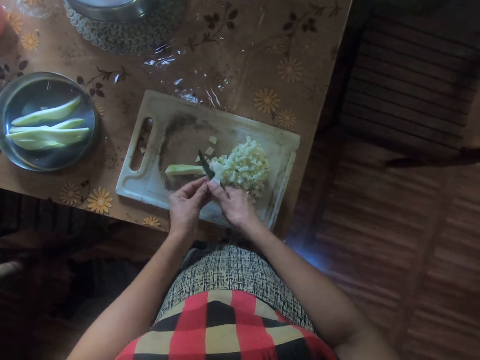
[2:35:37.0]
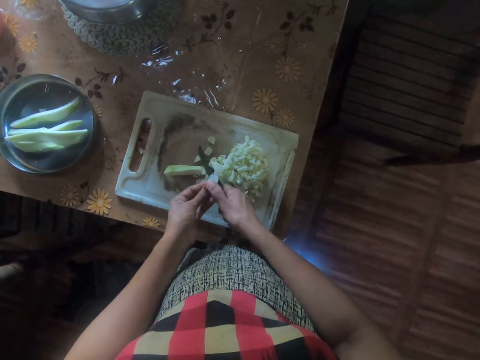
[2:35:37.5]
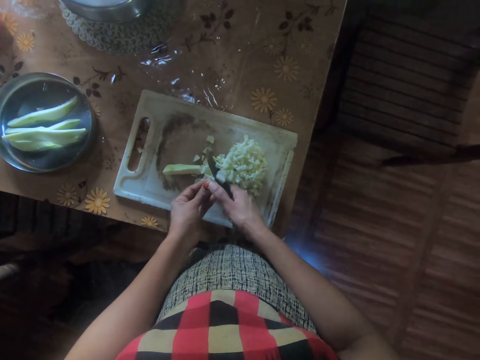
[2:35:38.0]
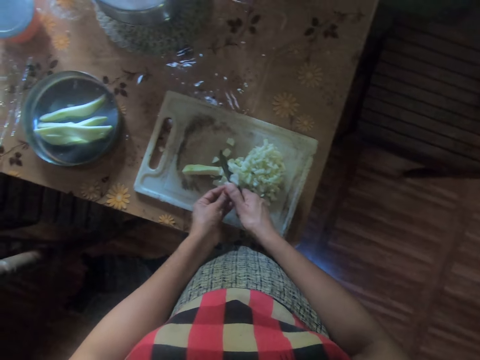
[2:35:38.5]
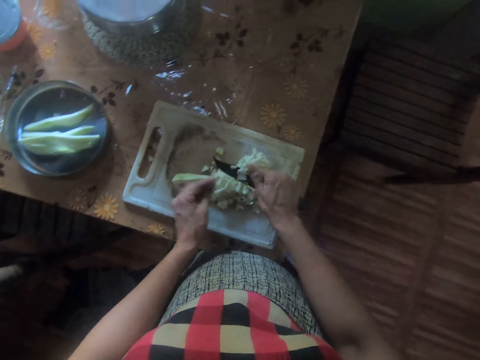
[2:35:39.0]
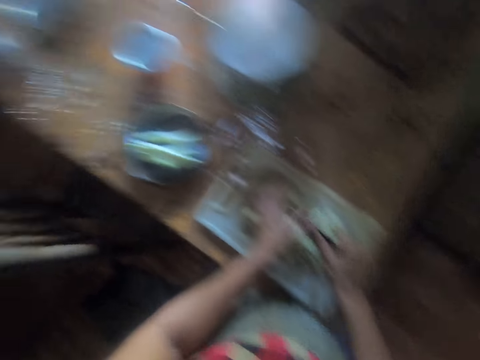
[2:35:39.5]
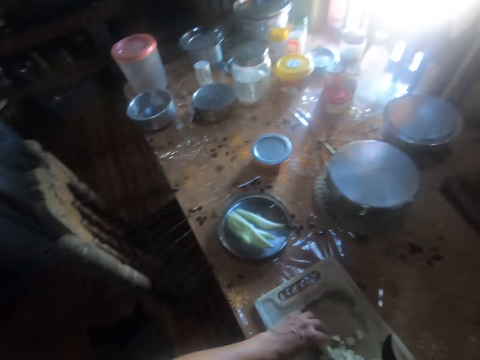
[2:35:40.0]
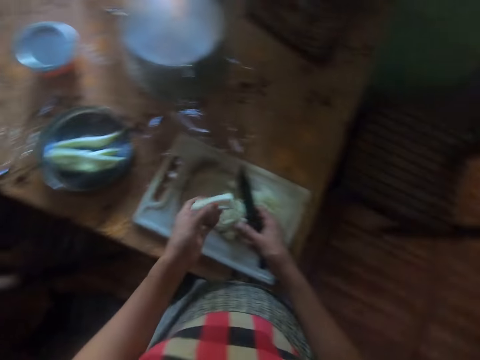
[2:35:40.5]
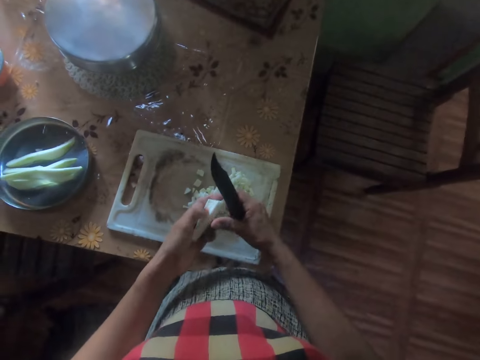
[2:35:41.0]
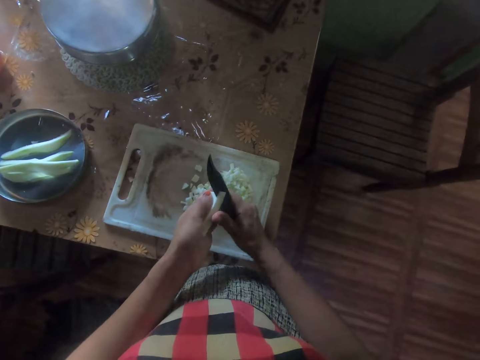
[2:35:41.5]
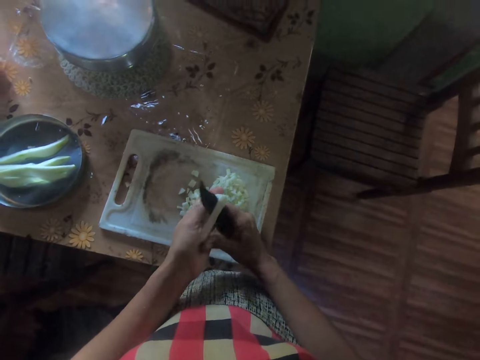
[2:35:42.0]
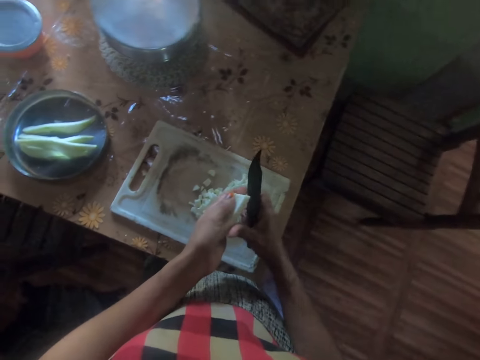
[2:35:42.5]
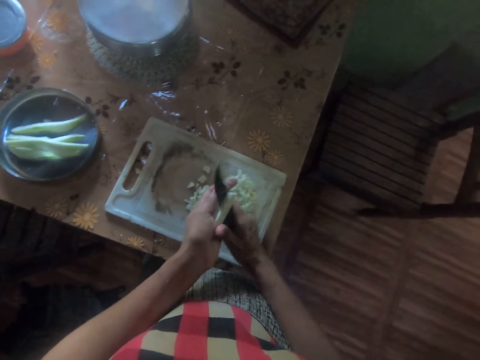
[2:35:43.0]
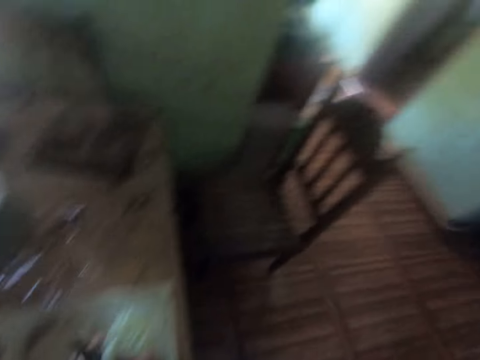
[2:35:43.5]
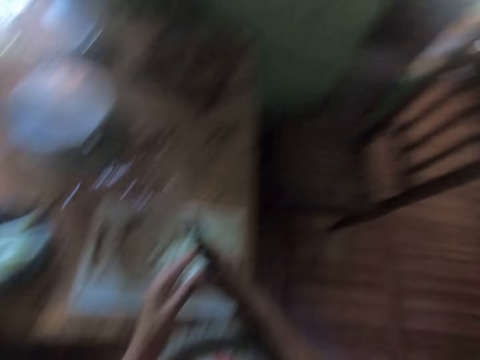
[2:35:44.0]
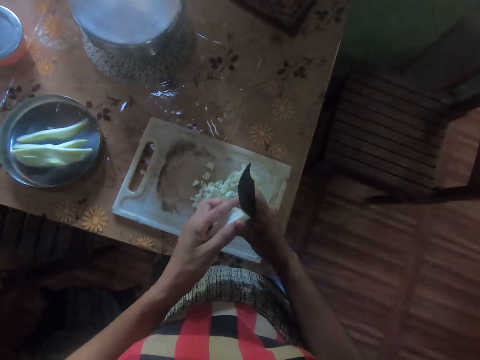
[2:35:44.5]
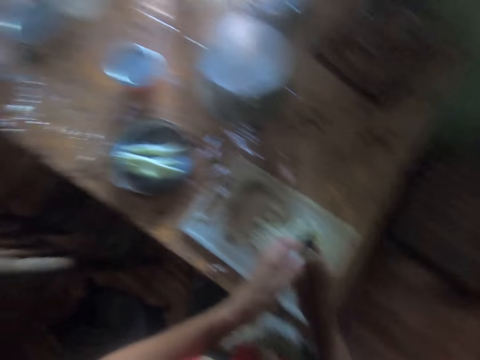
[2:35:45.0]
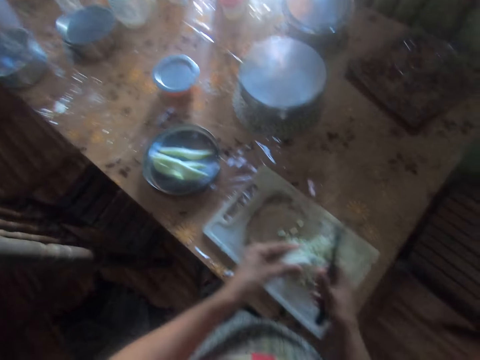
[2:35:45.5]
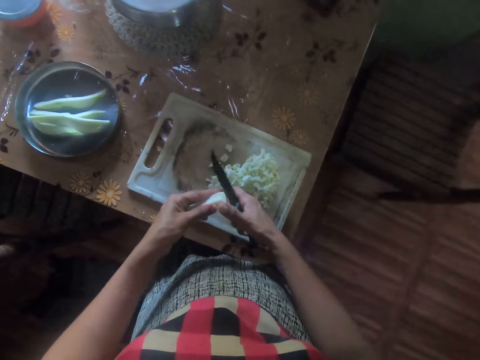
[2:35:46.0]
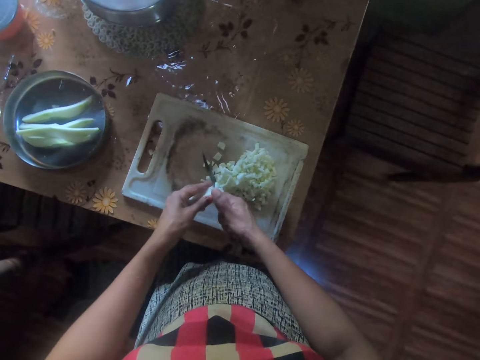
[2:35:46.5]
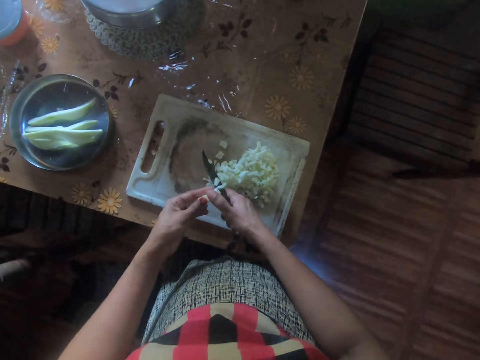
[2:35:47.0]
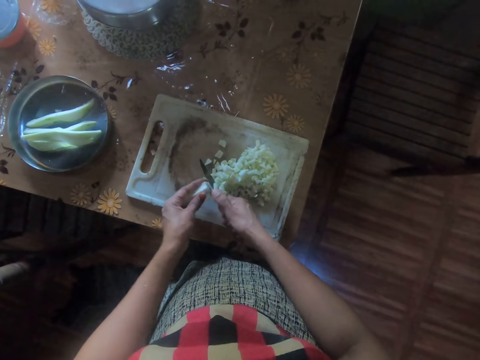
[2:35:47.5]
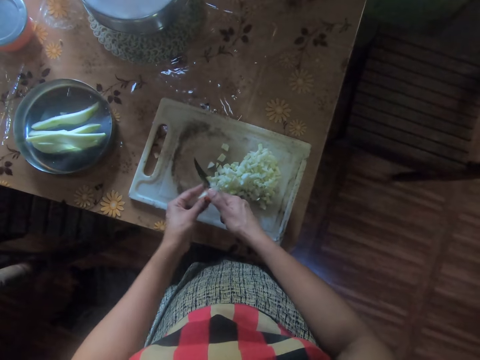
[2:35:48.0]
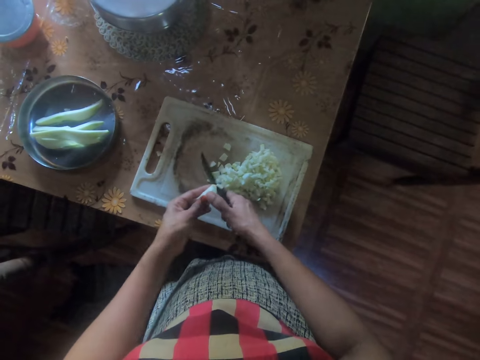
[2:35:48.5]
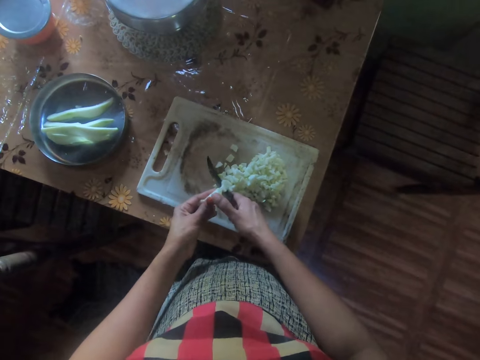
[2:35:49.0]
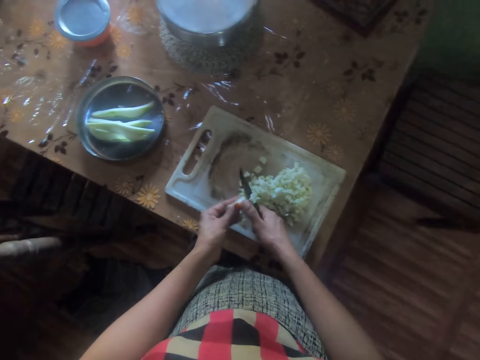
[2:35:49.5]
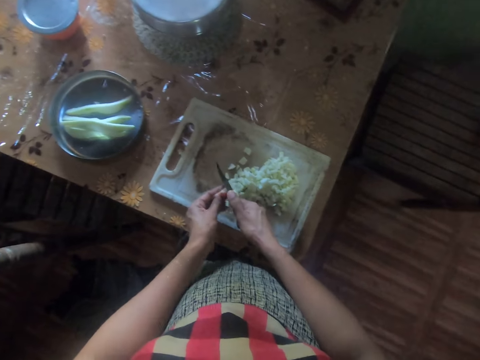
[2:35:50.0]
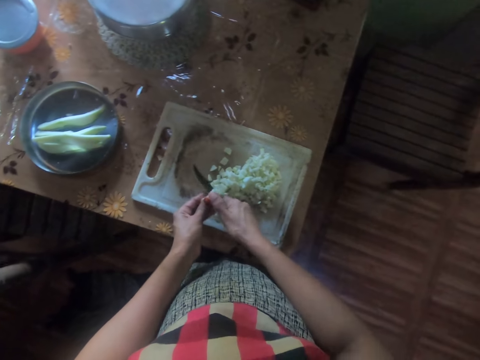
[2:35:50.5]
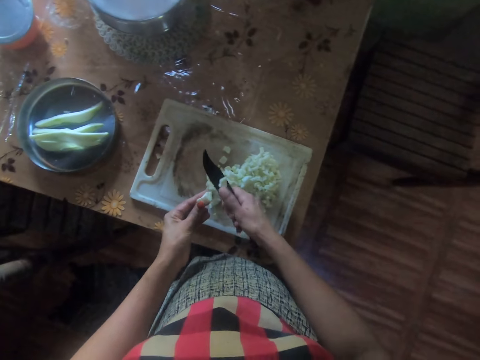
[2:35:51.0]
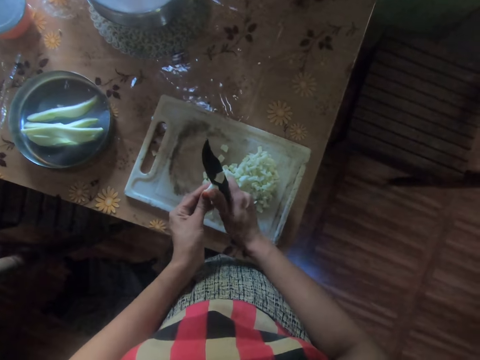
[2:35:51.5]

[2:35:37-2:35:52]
The camera wearer removes chopped yam from the knife in her right hand with the fingers. She looks around the house. She picks up something from the chopping board. She cuts the piece of yam in half with the knife. She looks around the house. She cuts something with the knife.

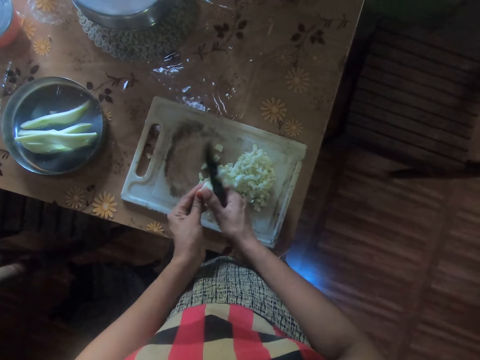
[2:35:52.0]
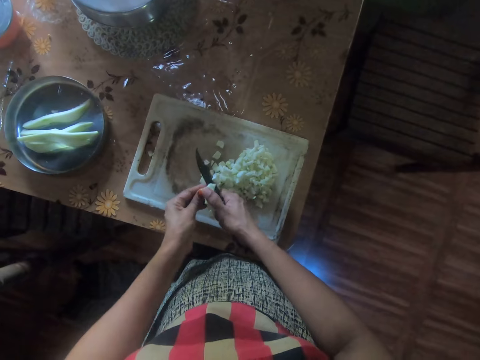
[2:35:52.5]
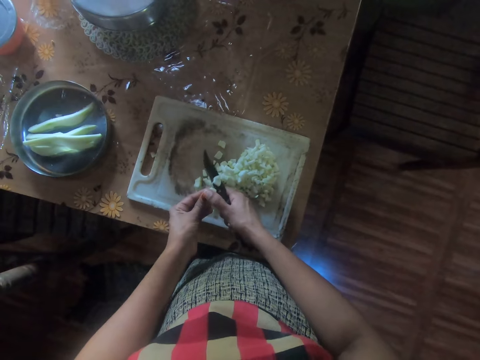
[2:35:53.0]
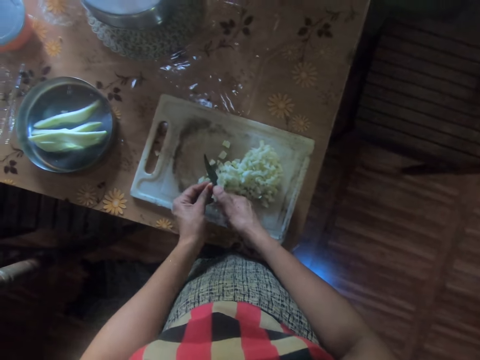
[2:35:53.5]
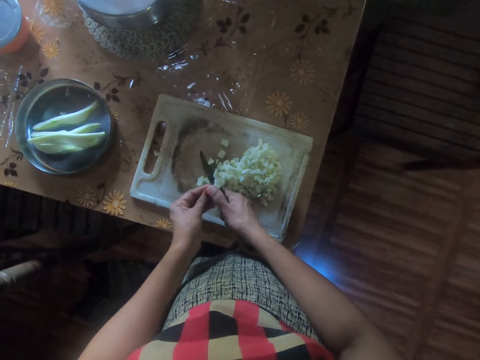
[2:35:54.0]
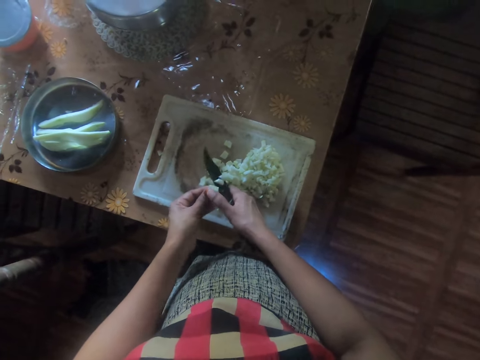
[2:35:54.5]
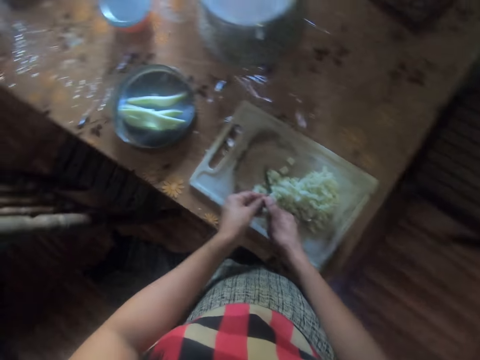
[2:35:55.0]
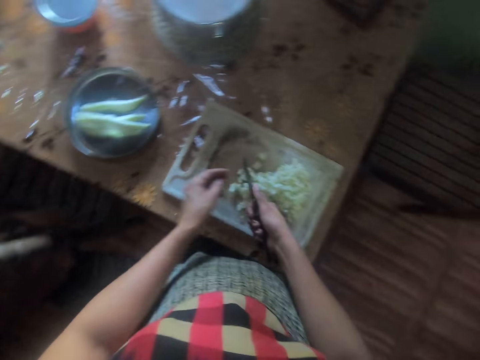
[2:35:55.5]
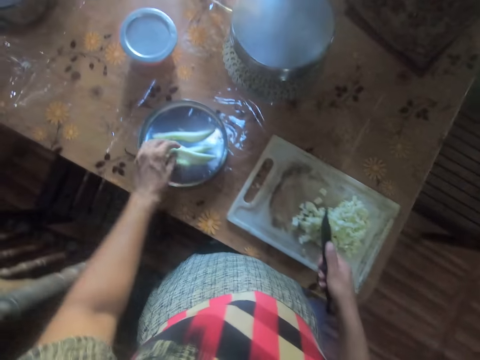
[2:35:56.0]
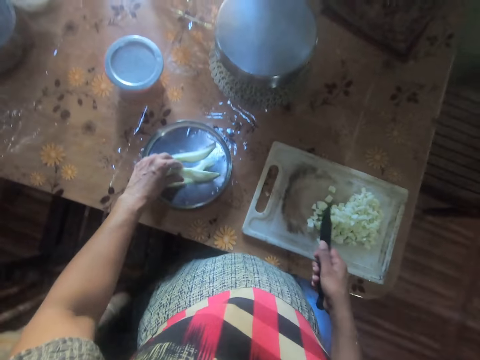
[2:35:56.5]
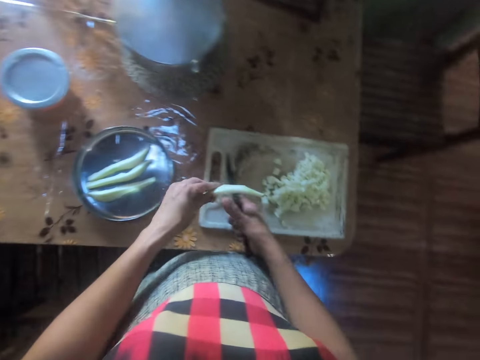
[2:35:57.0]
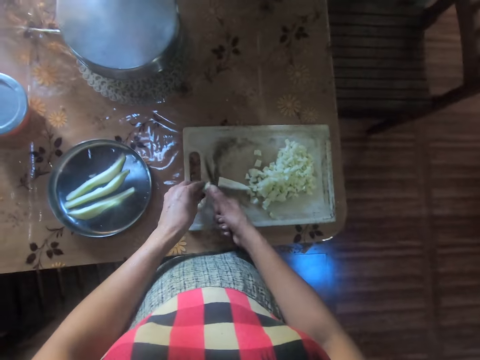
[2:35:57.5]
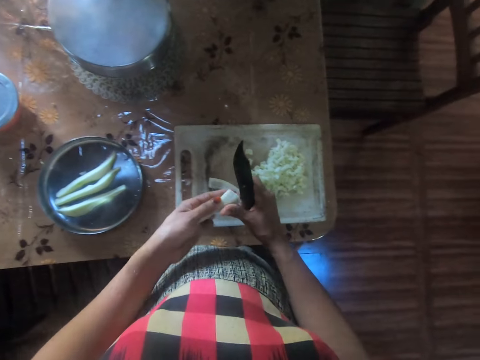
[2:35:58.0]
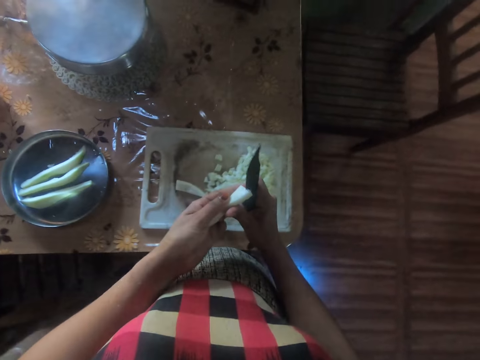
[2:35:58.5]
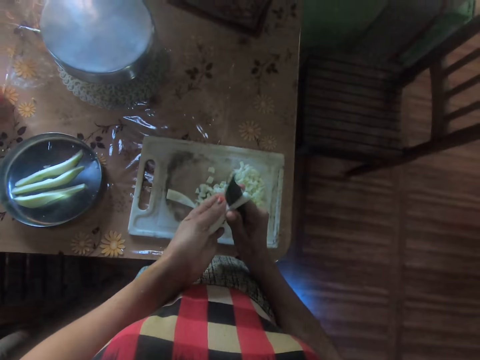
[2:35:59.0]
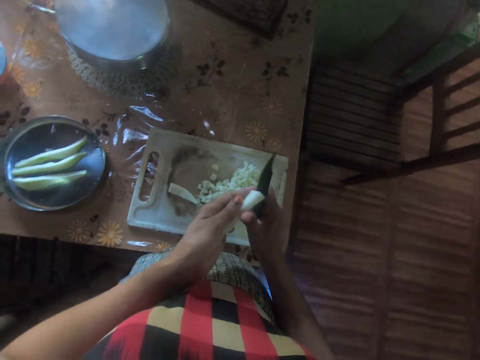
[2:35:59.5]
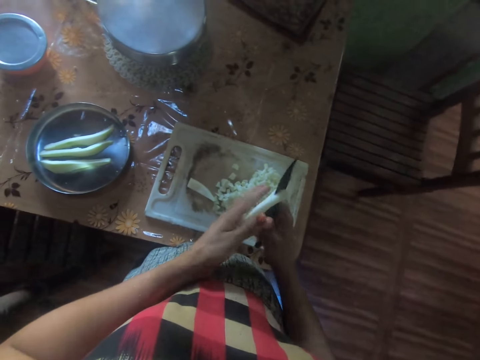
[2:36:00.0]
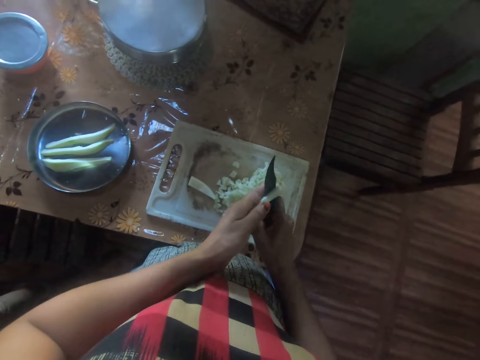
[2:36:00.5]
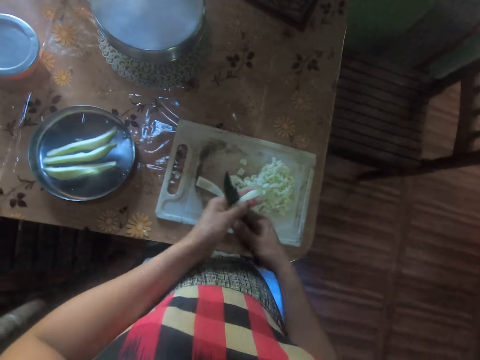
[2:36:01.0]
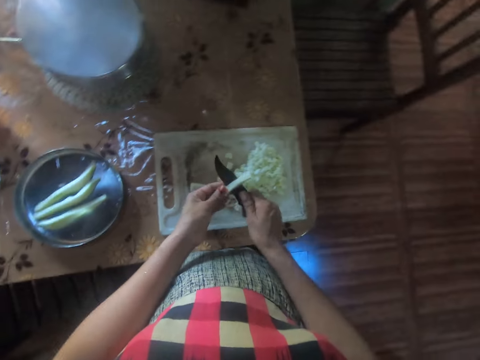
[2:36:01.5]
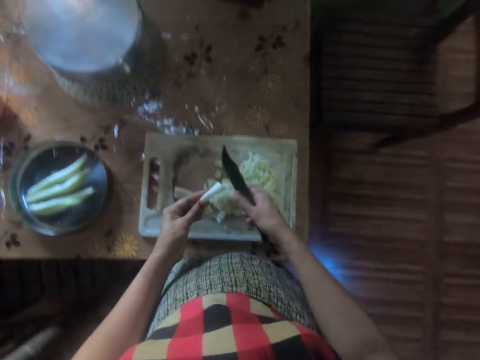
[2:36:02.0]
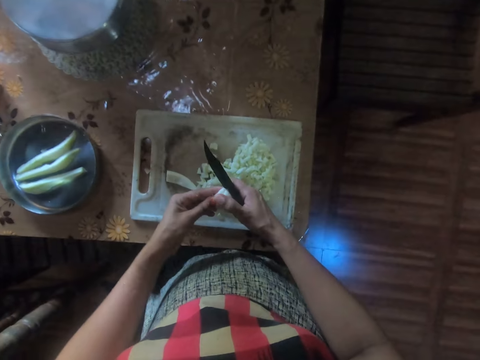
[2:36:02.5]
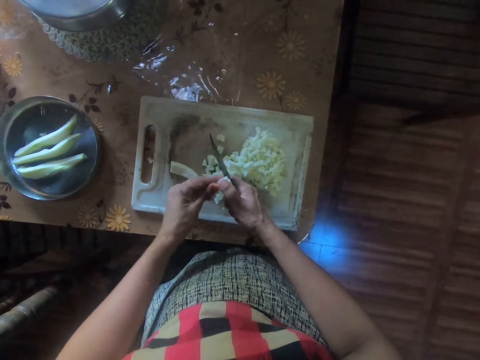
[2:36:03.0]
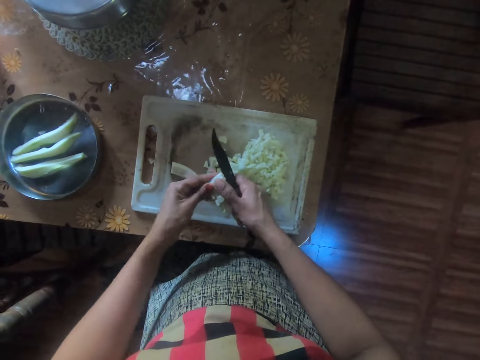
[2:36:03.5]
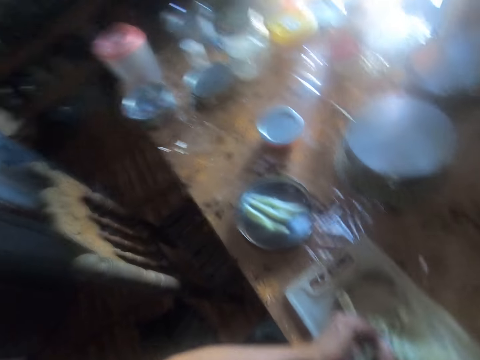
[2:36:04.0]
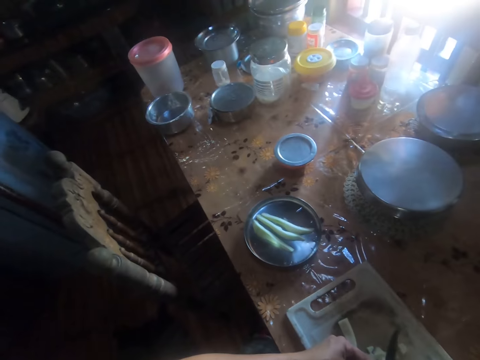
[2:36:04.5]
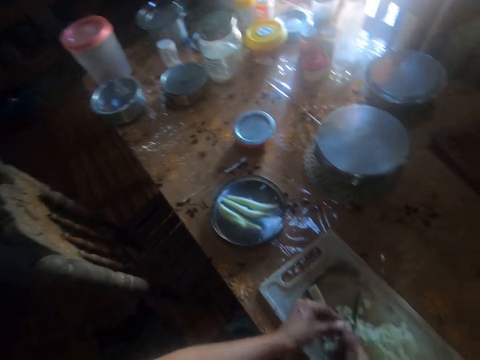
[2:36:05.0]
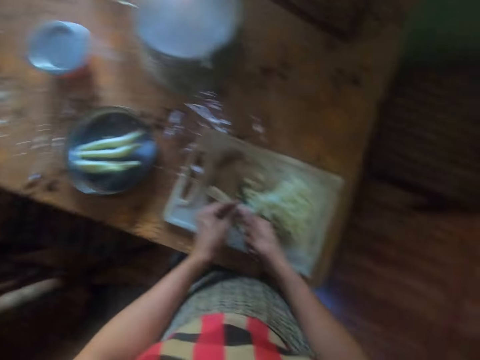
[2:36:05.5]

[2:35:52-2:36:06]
The camera wearer takes a piece of yam from the bowl. They cut the piece of yam in half with the knife. They cut the piece of yam in half with the knife again. They look around the house.
